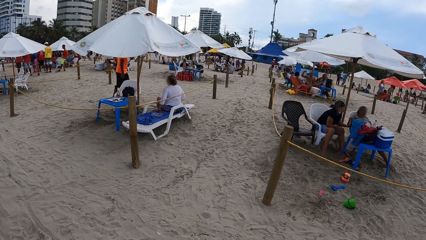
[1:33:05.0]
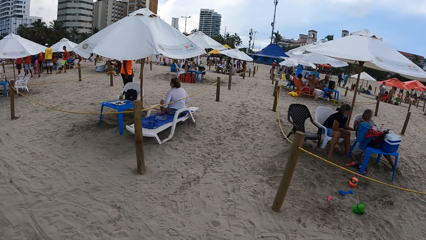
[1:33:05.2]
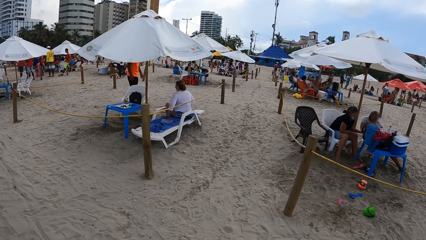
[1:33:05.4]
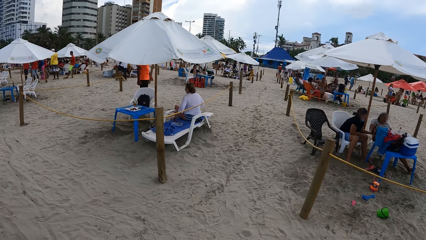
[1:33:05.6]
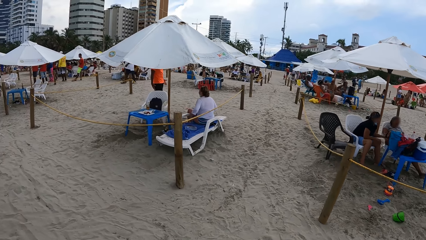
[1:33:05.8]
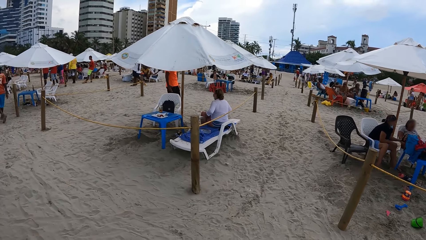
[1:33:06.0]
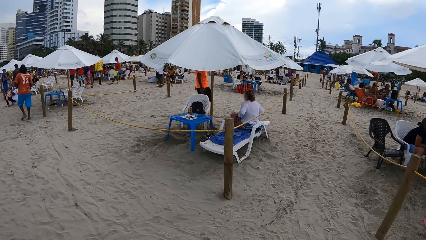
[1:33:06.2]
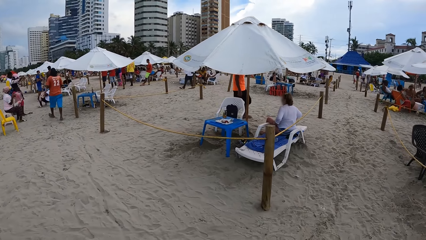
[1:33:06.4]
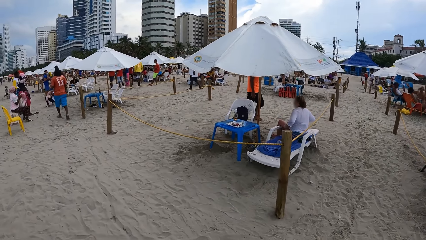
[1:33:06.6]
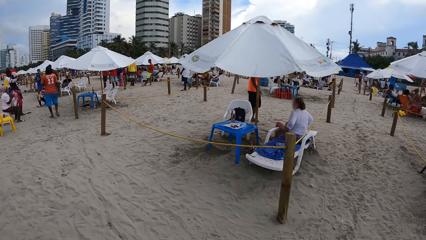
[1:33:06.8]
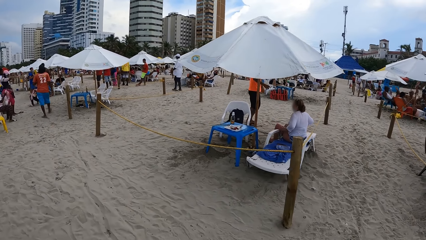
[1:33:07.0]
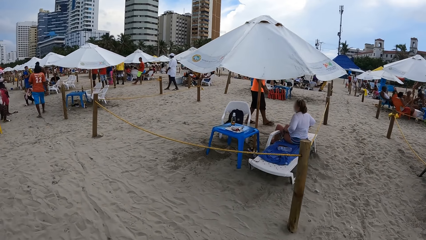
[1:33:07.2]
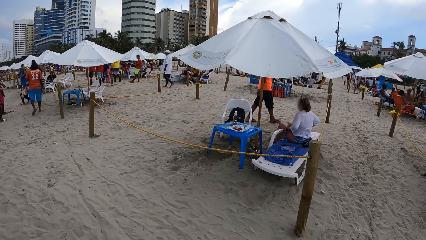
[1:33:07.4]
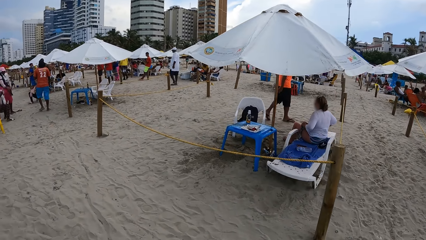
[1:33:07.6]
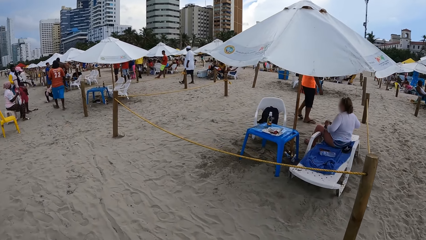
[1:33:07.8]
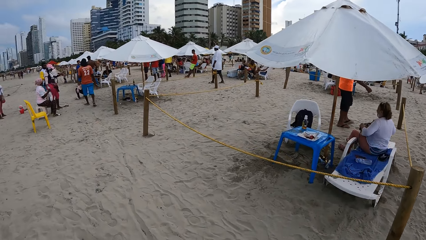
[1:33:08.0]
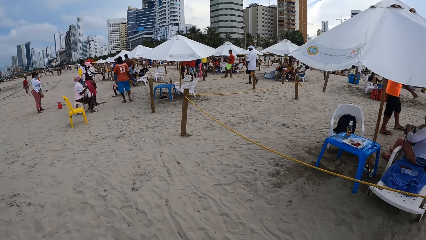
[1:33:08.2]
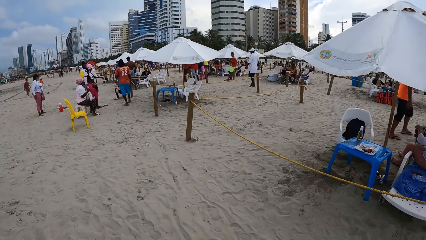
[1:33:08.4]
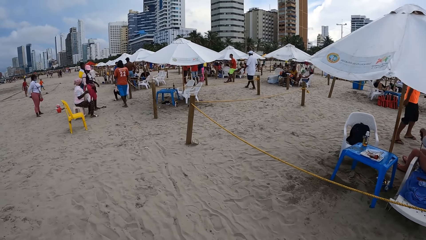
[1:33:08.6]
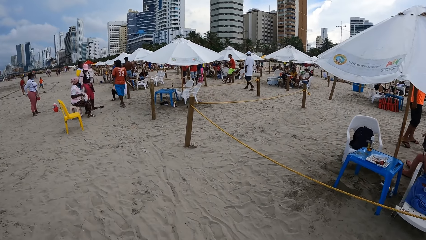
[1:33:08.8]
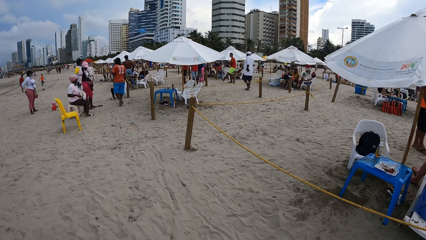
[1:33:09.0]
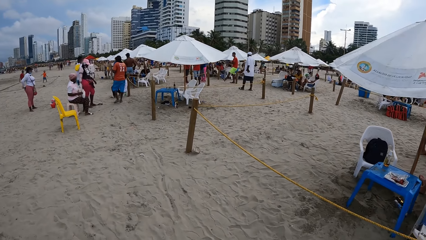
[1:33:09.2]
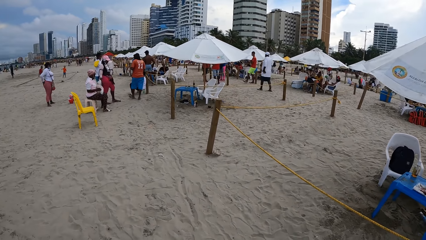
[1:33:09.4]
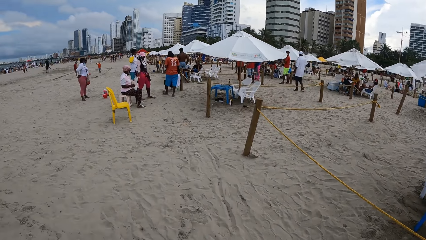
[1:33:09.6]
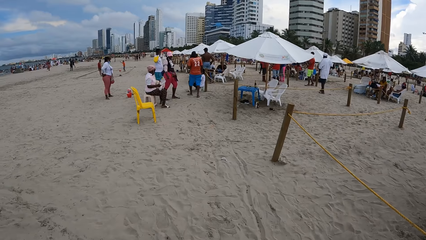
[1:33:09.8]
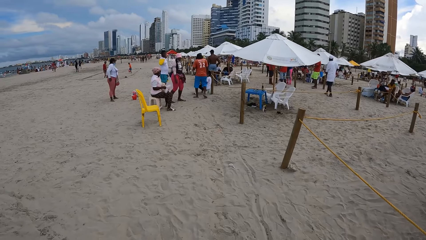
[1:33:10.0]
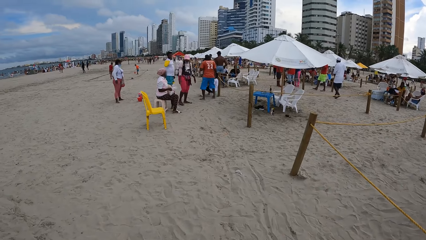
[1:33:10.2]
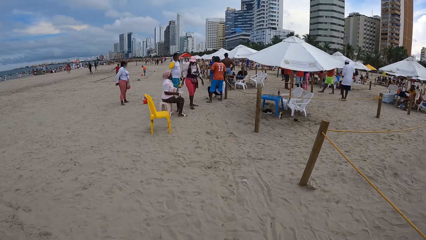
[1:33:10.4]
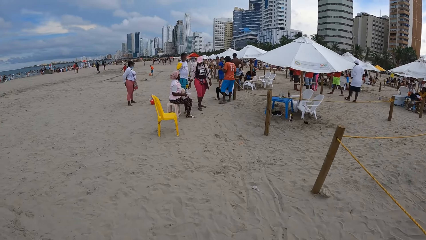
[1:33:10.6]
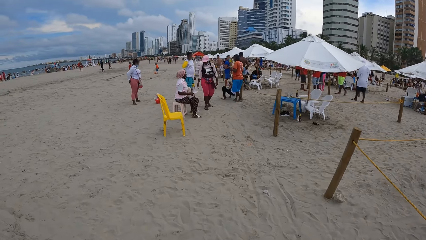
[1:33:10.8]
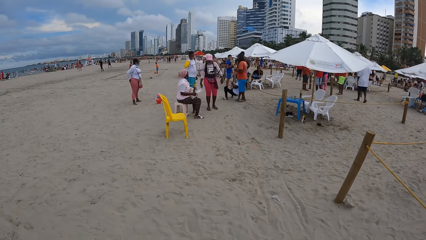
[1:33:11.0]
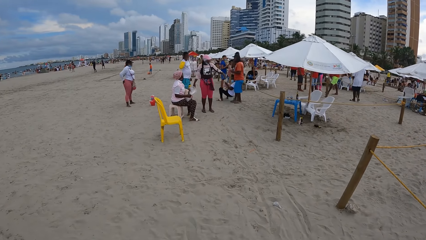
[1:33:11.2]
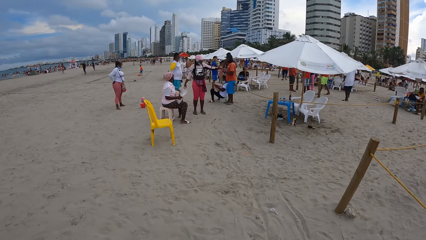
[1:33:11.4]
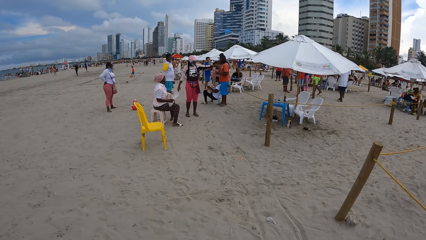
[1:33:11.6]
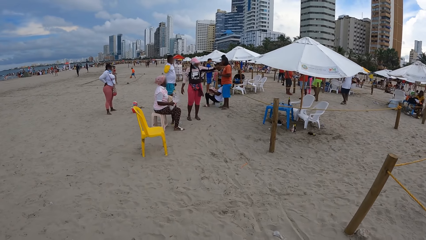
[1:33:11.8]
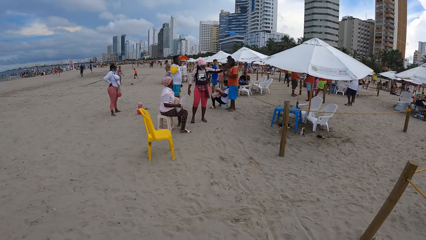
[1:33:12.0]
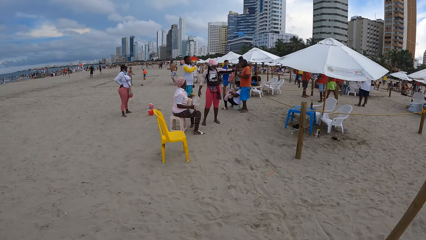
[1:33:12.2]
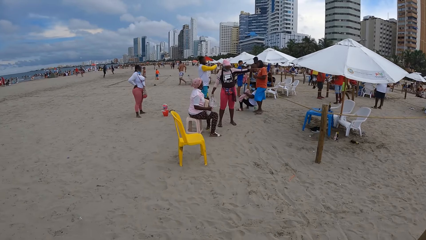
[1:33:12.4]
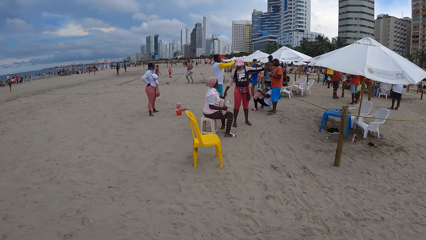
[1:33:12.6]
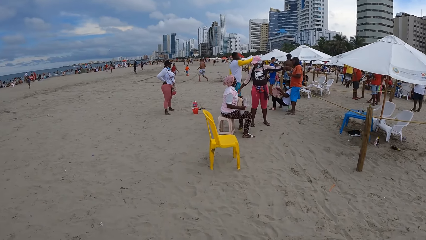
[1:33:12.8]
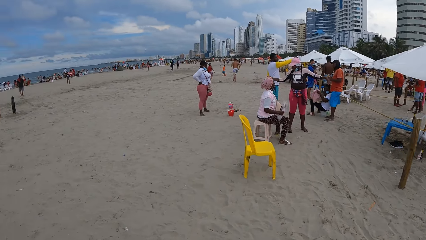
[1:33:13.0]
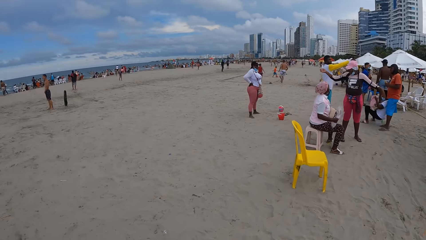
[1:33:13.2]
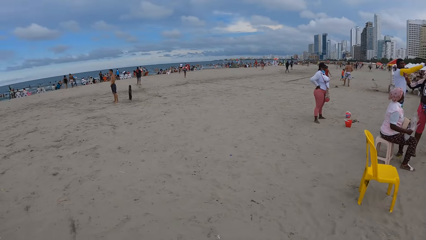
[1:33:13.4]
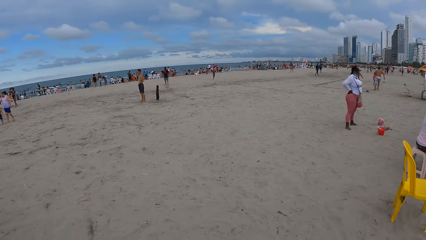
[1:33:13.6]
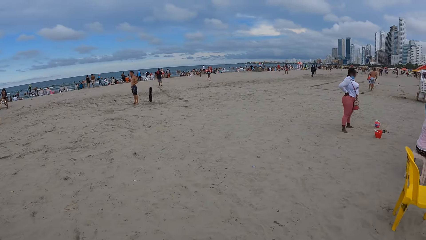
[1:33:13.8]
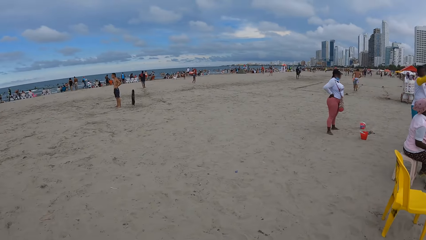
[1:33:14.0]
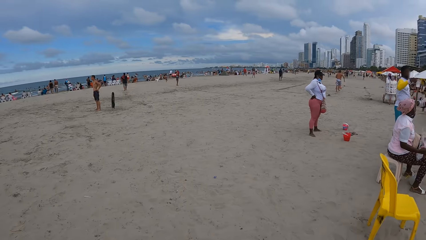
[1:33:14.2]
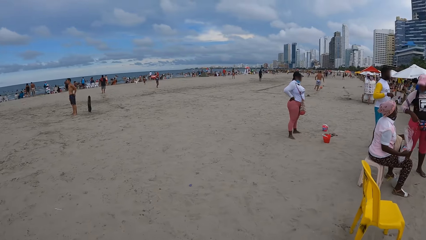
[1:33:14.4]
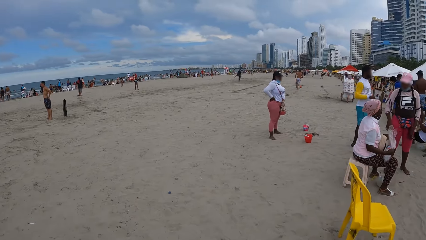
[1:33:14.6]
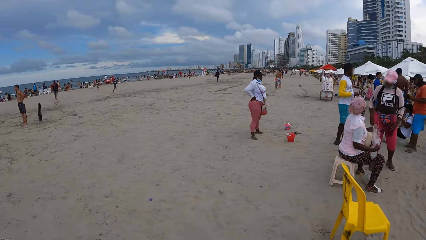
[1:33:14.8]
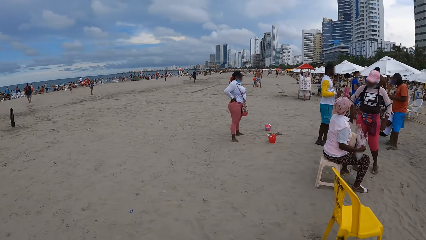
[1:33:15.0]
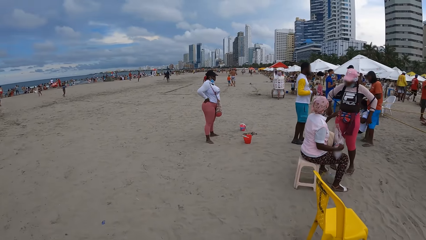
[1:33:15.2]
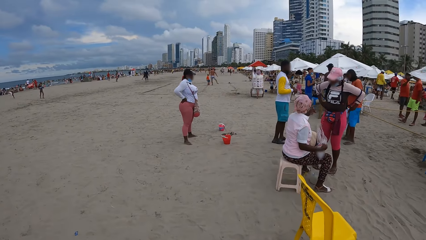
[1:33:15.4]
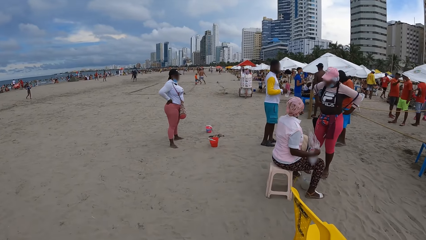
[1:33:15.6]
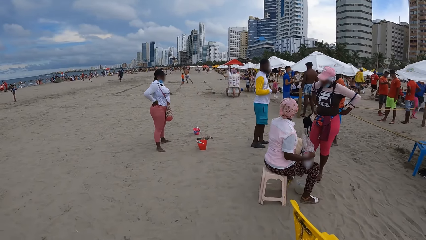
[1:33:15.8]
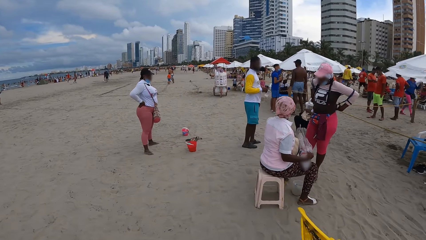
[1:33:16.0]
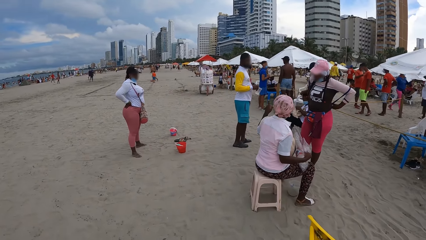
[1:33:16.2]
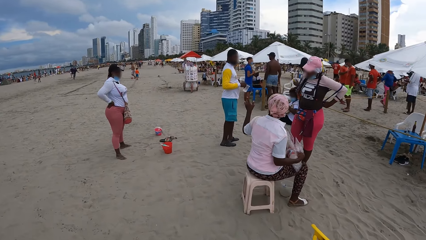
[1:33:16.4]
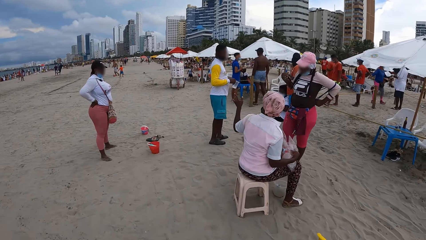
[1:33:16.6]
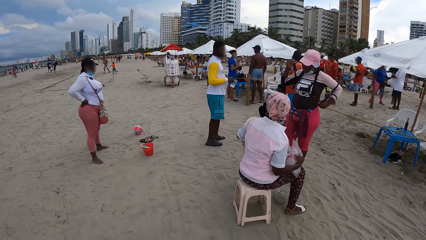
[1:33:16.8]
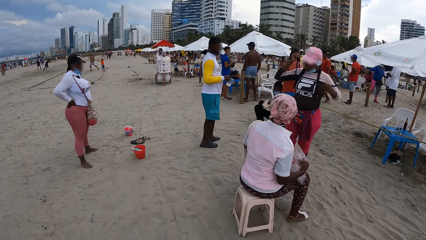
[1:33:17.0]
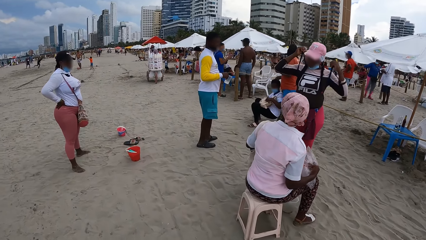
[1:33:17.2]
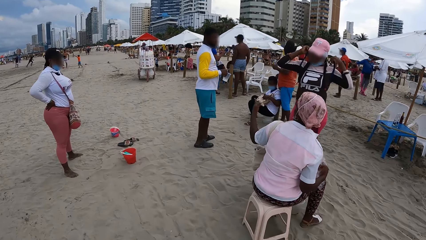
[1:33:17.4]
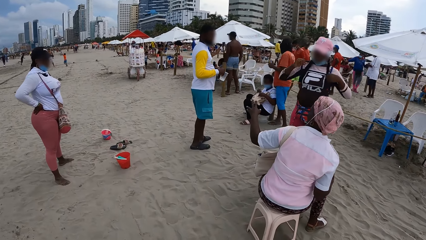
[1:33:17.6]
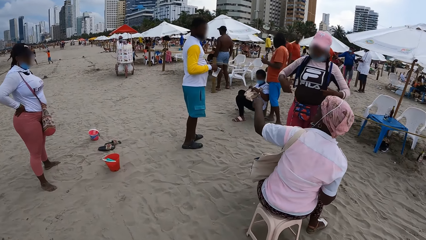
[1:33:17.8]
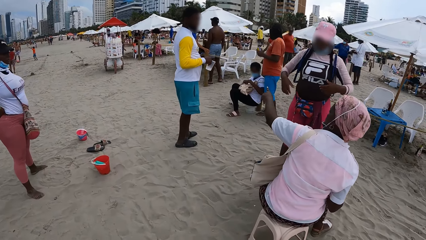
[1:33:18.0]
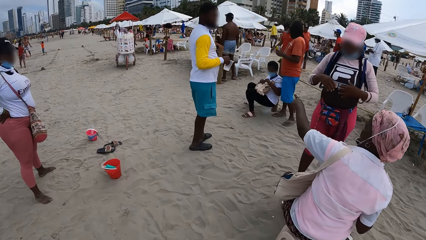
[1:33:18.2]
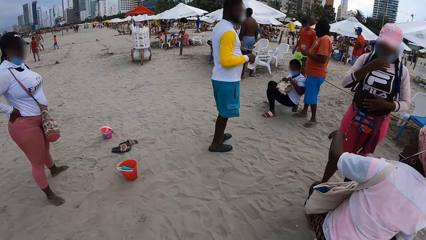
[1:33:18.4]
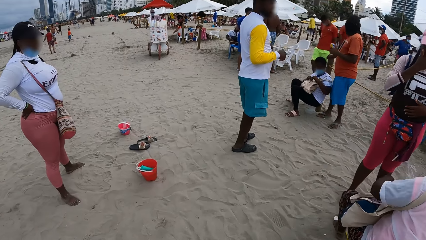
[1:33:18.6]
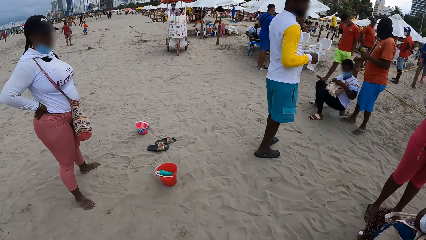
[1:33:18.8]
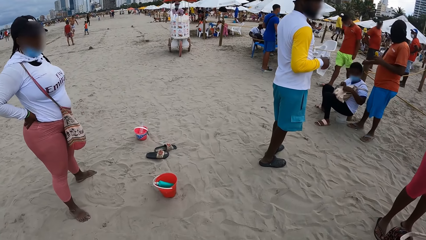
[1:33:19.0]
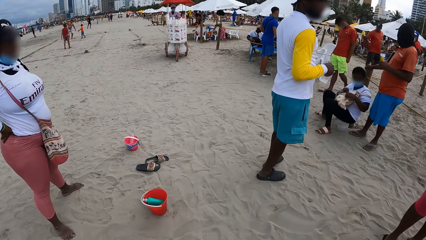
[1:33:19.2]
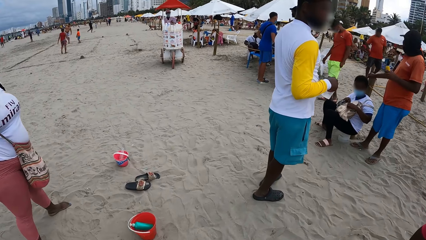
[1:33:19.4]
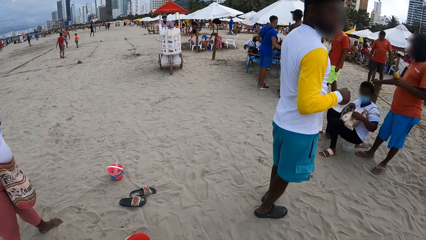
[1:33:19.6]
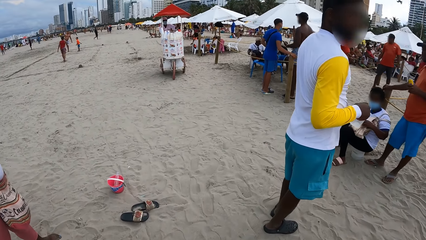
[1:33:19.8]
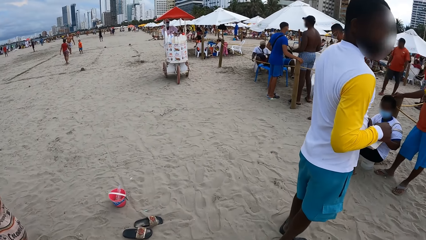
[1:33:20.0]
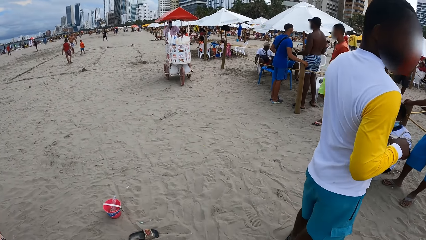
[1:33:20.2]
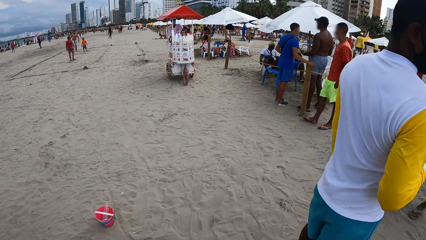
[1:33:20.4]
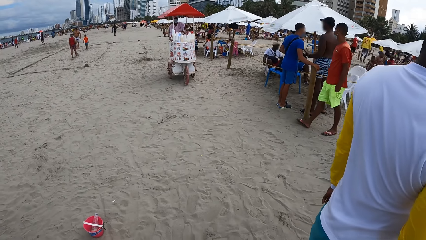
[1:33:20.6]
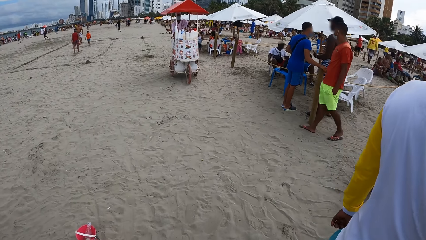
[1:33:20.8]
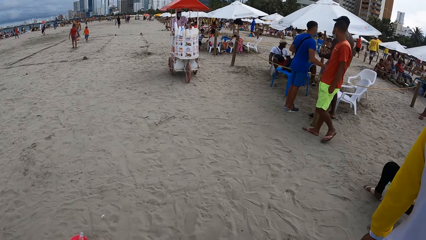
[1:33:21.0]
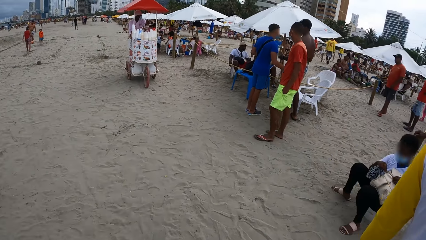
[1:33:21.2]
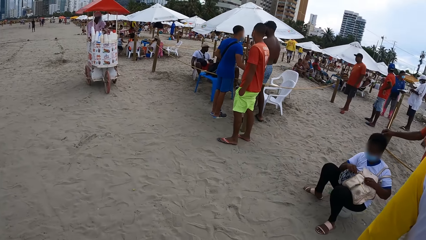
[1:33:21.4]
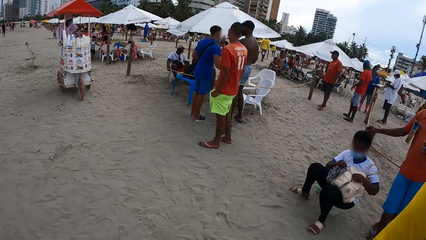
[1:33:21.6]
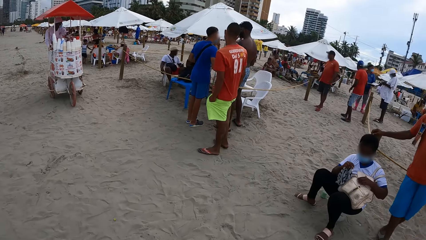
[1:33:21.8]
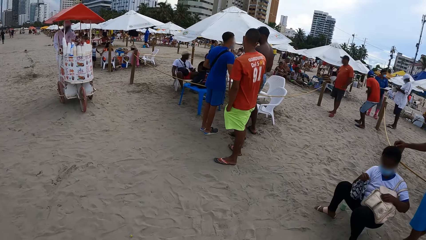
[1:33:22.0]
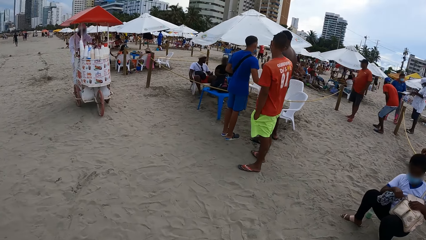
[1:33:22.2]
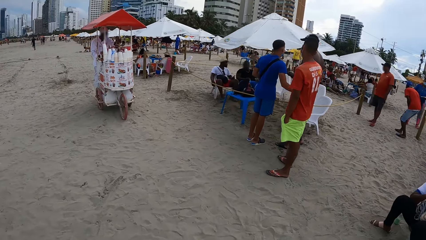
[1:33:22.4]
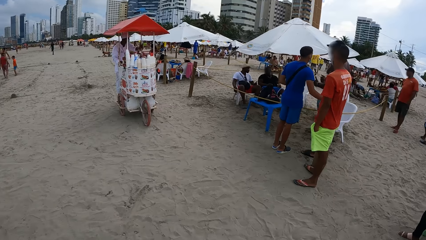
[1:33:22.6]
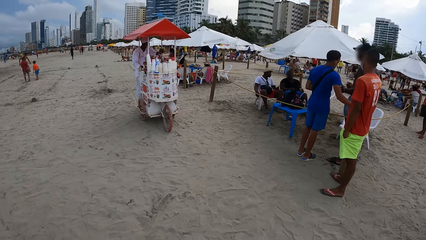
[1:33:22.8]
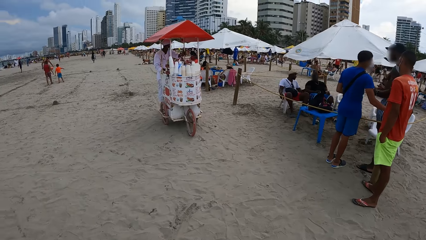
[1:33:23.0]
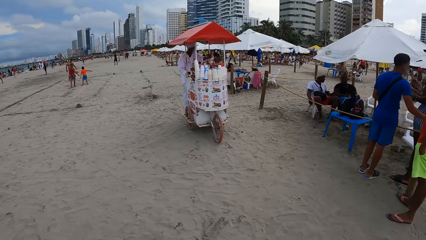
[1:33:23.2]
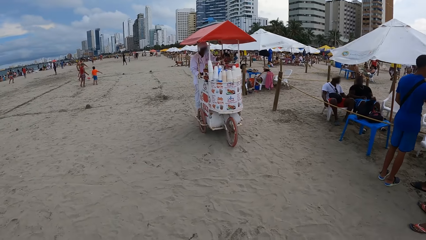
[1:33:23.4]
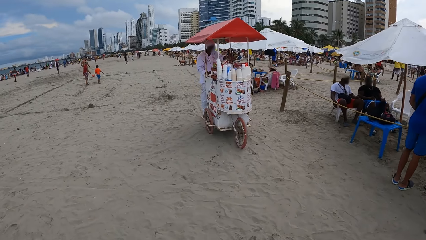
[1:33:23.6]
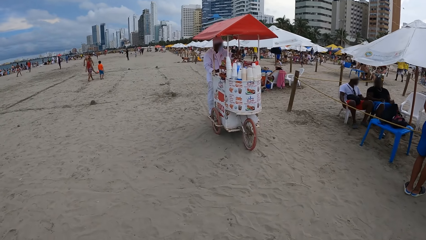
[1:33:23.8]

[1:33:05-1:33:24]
The camera wearer walks on the beach. They look around. They walk on the beach. They look around. They walk on the beach. They look around. They walk on the beach. They walk on the beach again. They look around.
